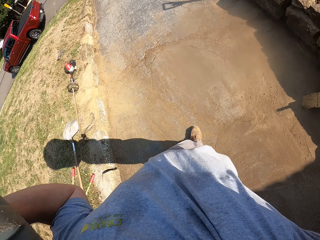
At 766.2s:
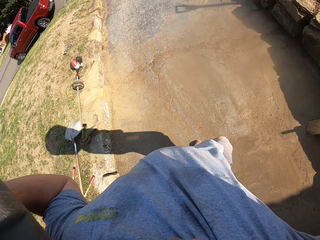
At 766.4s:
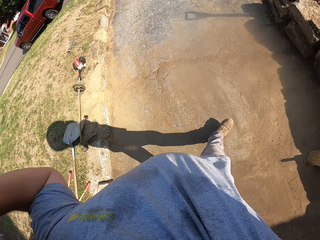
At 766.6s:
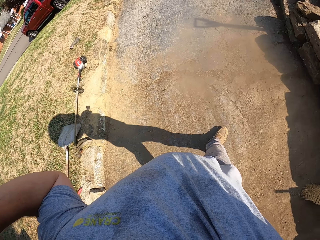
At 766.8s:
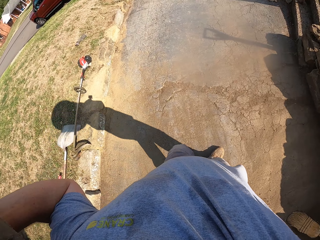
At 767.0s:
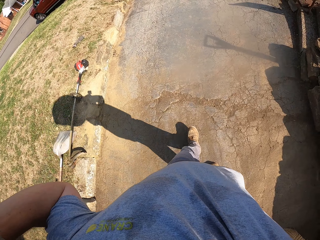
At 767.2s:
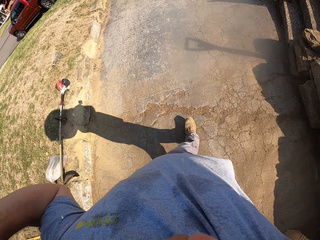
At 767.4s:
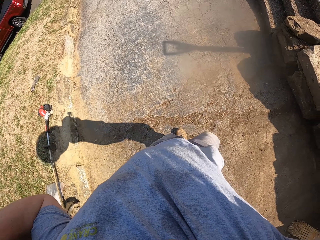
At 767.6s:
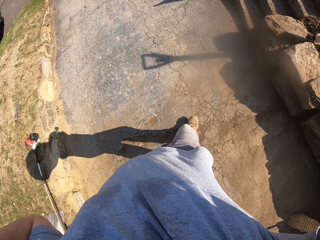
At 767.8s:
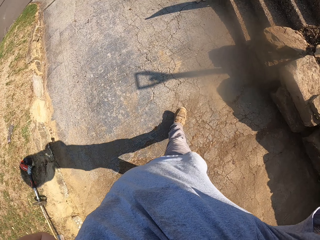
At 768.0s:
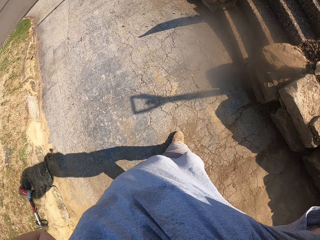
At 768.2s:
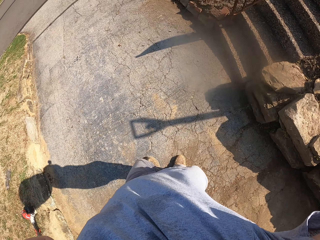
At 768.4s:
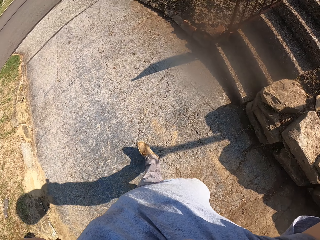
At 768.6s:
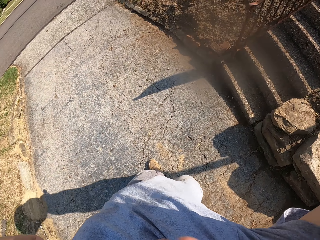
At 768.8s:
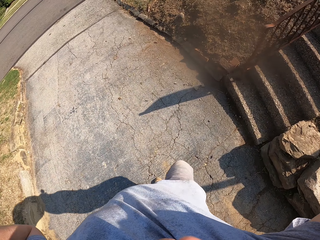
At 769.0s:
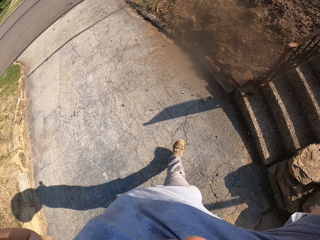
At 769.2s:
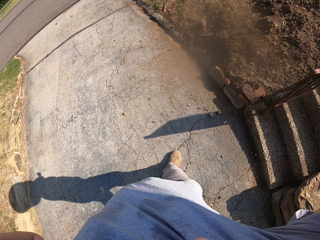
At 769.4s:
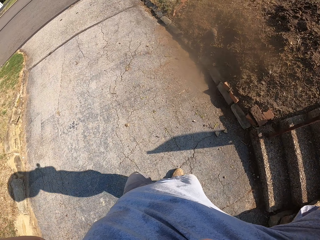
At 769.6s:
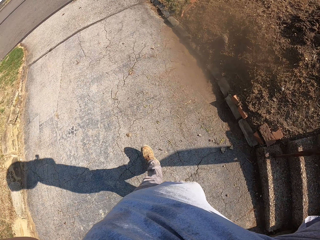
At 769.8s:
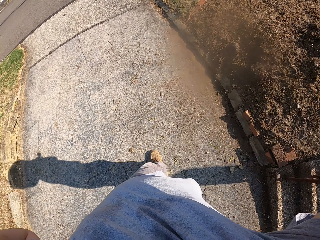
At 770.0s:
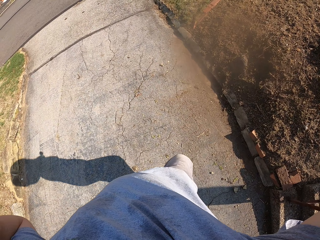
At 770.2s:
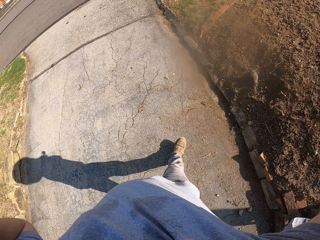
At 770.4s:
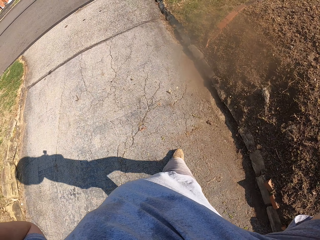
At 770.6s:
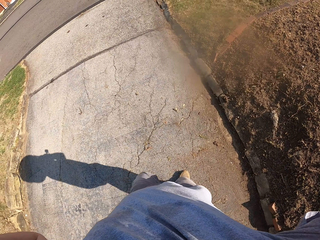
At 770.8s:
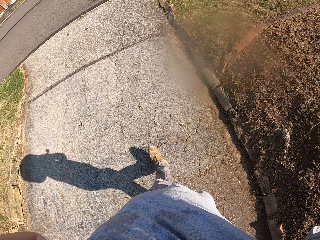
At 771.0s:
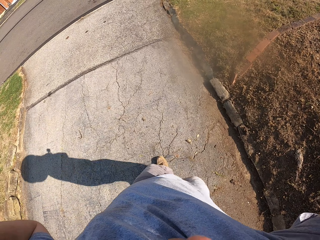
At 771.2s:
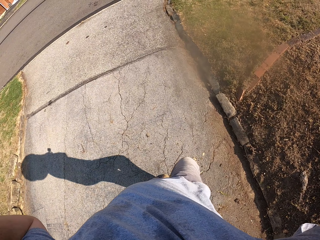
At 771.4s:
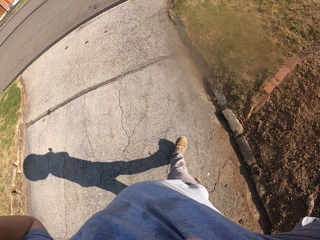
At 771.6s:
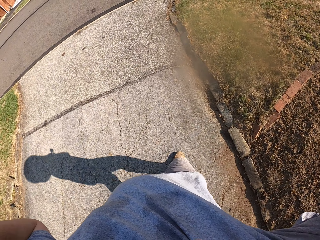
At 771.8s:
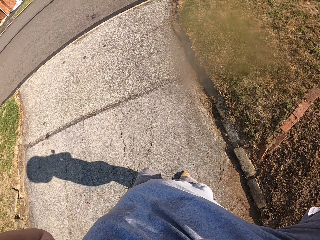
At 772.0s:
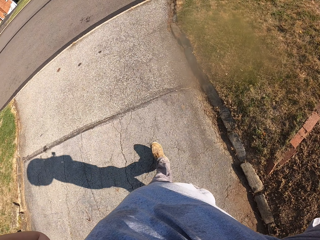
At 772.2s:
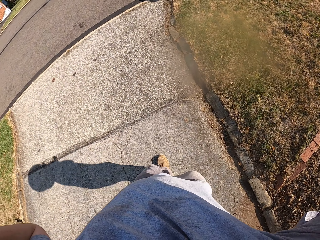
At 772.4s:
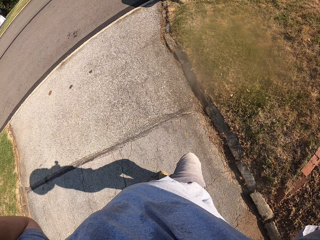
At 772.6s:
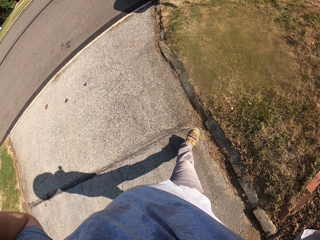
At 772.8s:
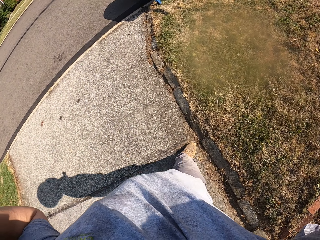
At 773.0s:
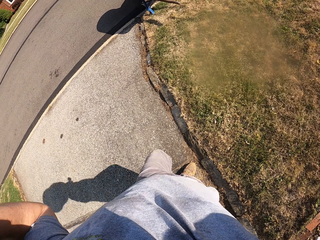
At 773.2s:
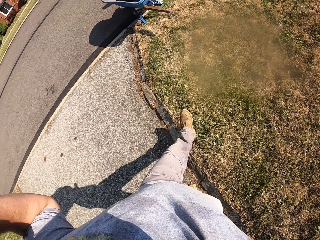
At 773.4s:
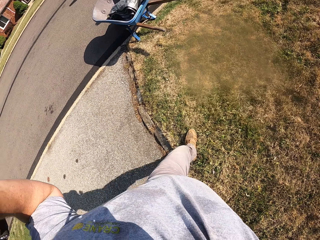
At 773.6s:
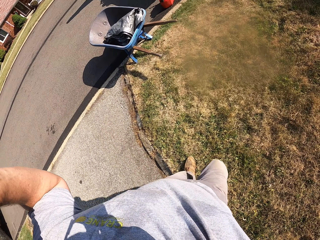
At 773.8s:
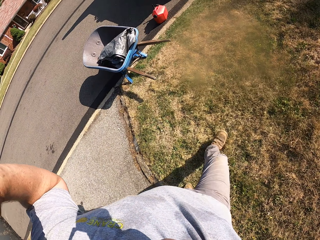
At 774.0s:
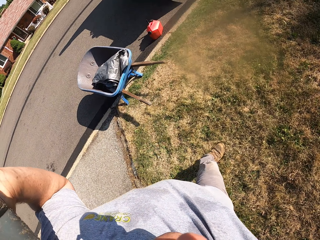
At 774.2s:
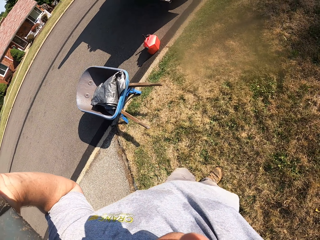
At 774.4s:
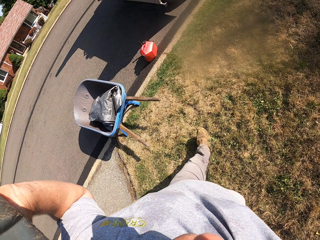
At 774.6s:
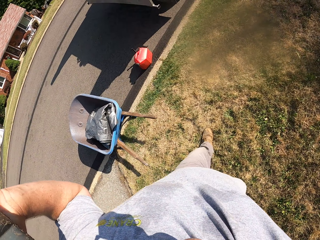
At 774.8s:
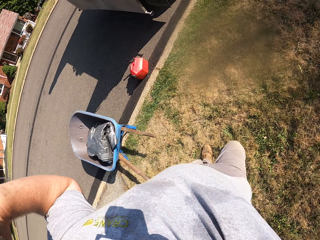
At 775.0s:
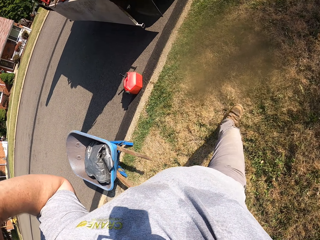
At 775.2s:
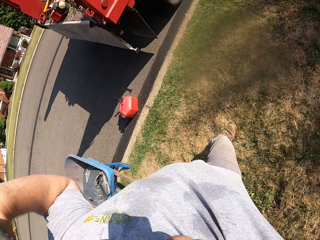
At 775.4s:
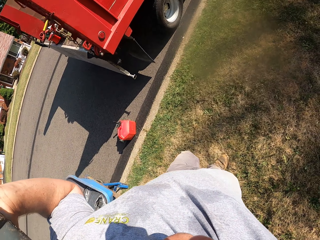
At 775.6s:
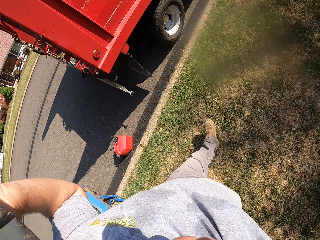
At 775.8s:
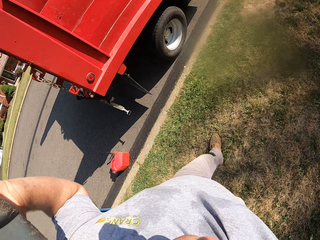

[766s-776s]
The camera wearer walks around.

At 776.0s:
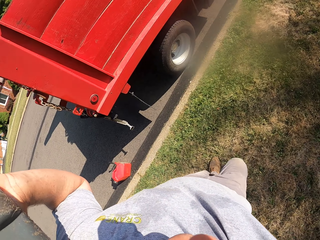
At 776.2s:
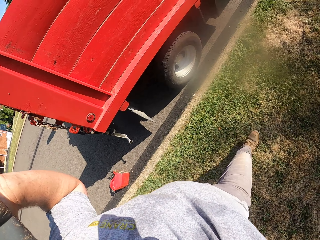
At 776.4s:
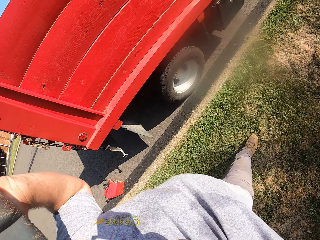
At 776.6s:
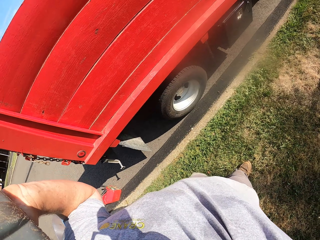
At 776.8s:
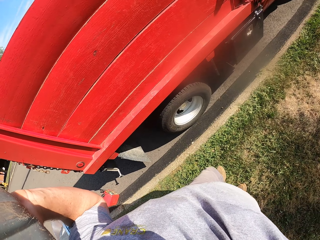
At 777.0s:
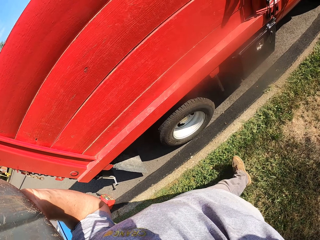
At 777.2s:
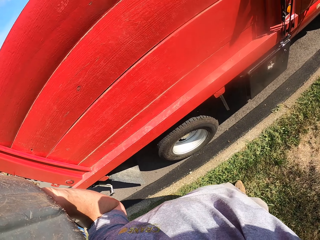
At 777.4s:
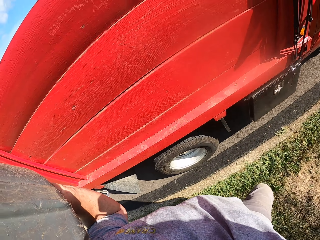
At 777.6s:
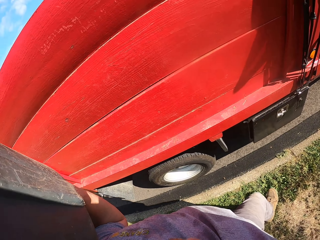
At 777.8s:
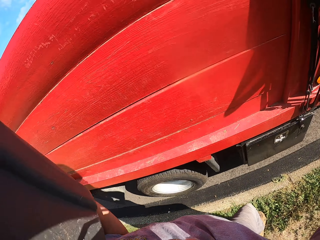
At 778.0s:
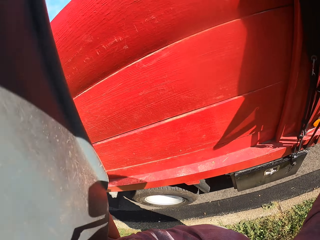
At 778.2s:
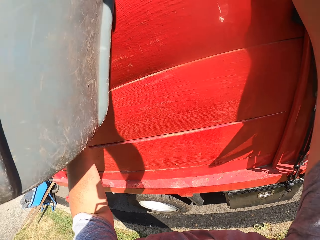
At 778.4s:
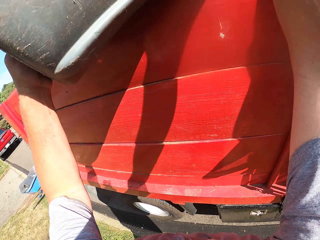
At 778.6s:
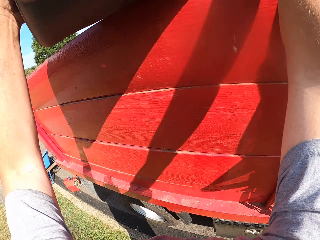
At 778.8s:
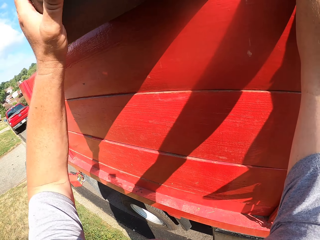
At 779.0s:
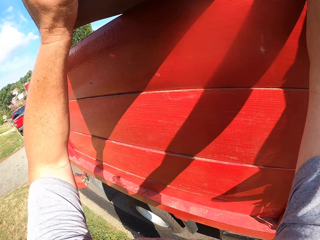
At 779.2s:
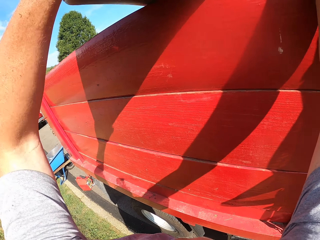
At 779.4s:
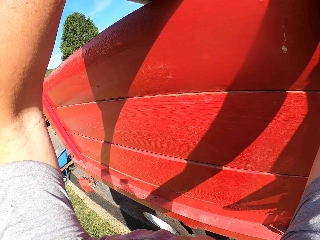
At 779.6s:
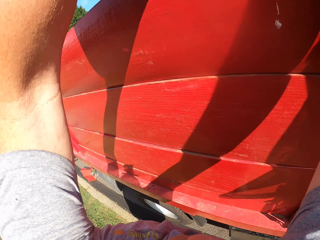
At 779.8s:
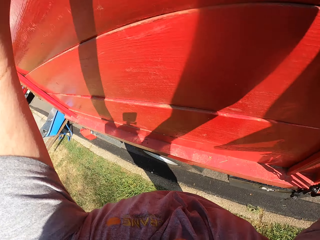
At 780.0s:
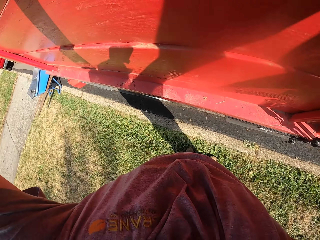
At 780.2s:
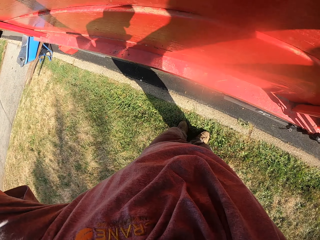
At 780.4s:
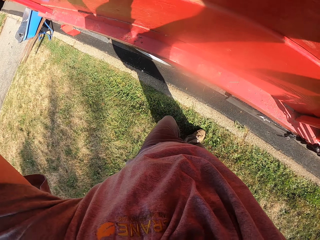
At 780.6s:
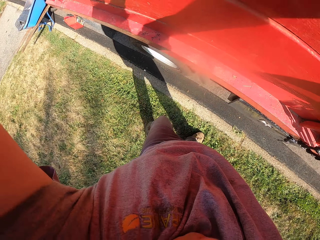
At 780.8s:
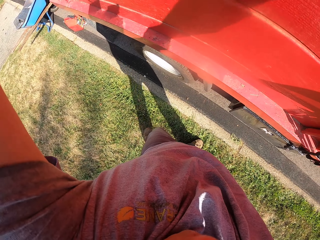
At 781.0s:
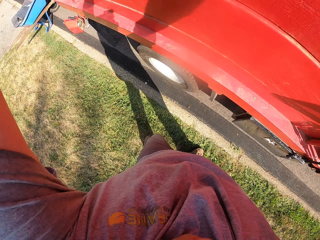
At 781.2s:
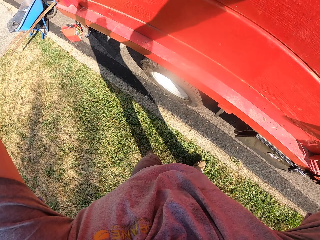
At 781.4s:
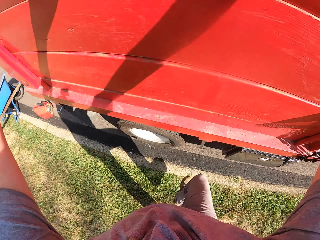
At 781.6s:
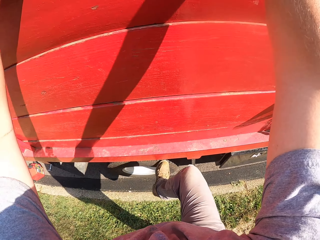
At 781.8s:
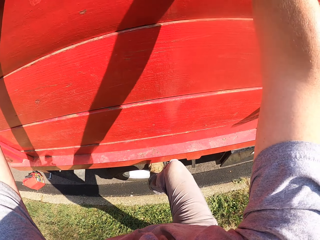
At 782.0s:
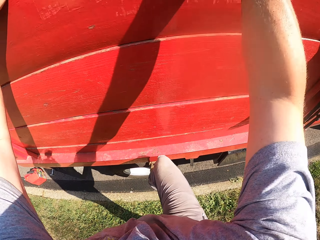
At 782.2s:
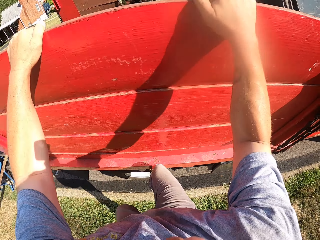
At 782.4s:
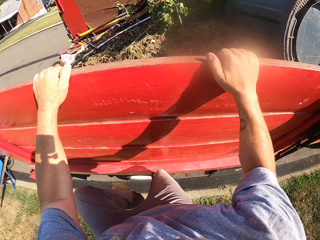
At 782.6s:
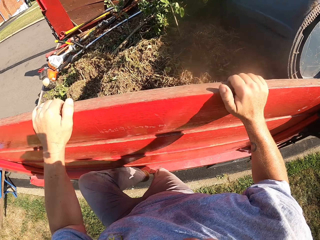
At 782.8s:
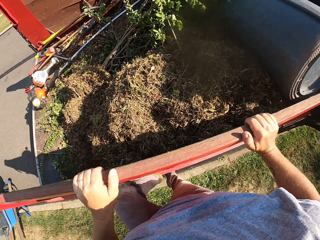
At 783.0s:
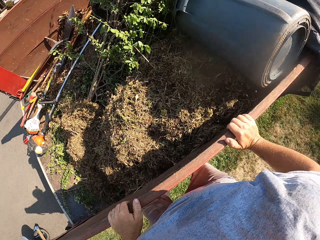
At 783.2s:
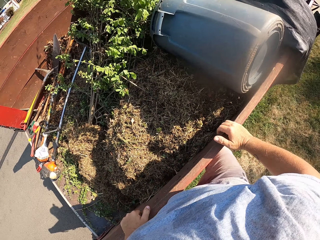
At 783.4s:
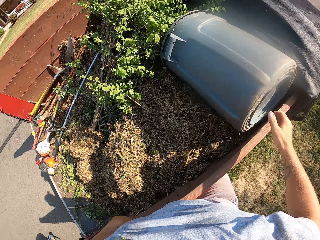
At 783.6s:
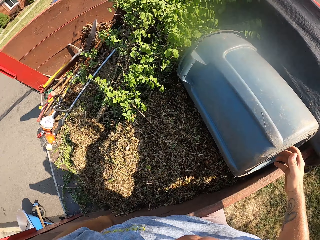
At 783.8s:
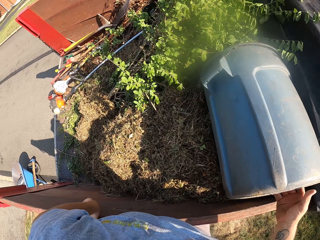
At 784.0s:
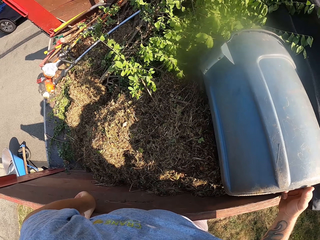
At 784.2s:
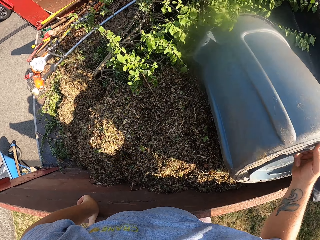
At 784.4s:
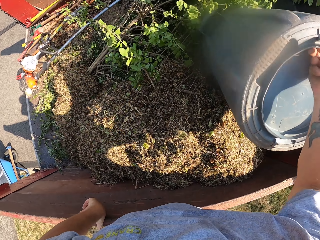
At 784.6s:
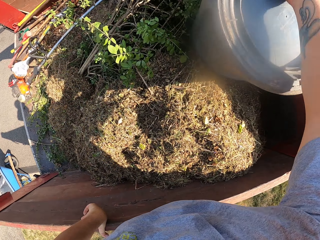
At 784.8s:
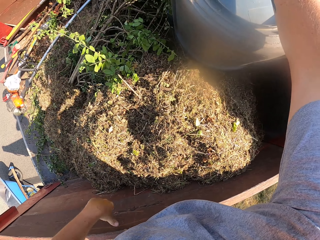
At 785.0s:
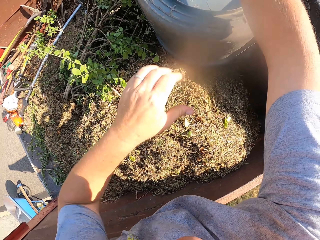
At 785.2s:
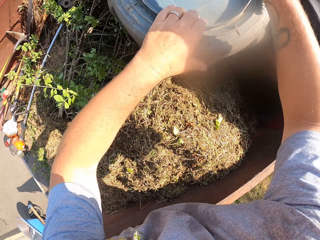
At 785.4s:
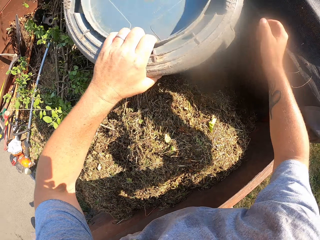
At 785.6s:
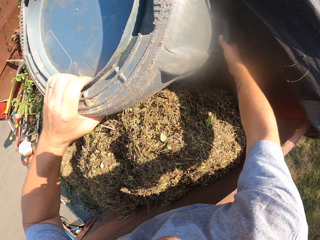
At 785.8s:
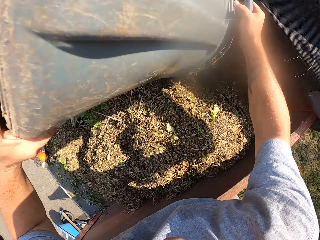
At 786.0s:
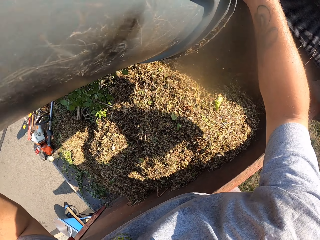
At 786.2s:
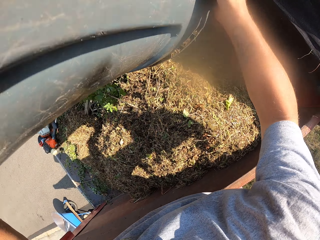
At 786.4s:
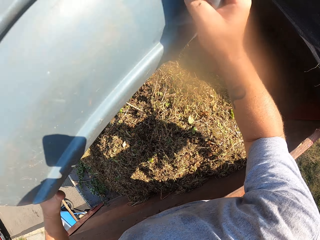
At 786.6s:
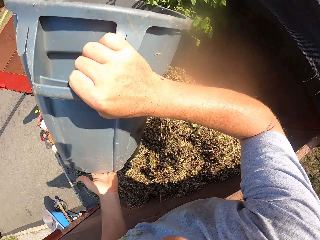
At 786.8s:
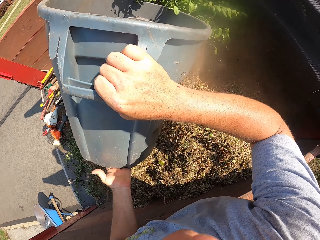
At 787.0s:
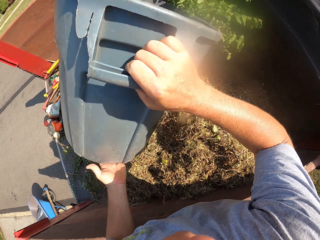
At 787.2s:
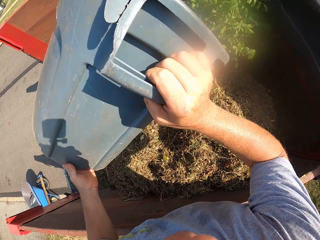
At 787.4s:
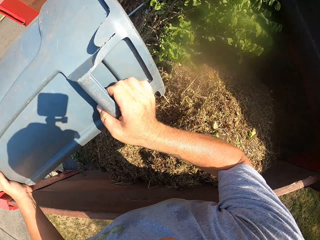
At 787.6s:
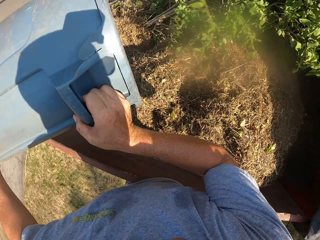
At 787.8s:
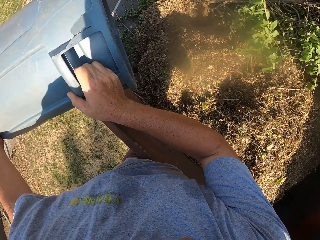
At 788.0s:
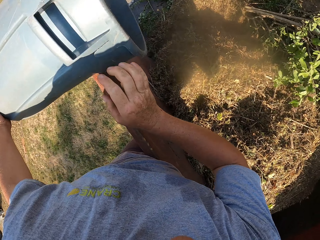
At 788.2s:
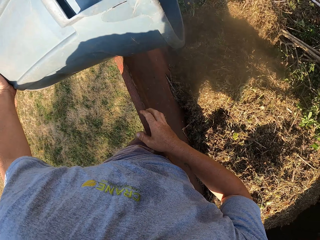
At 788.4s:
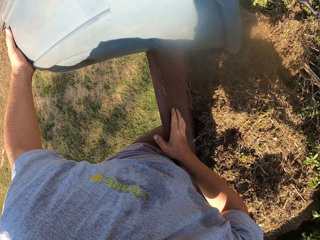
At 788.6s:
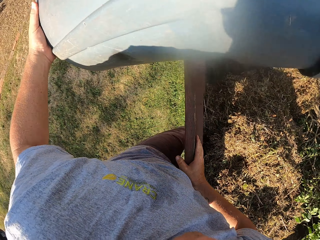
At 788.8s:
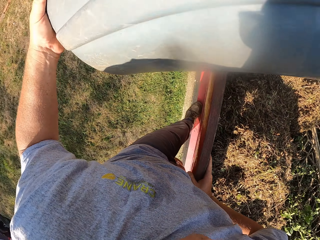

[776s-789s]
The camera wearer pours the dirt into the truck. They climb the truck. They elevate the trash bin. They pour the dirt into the truck.
